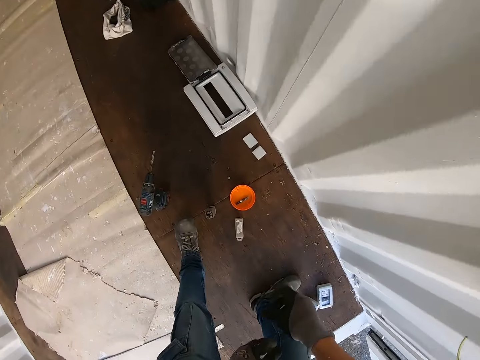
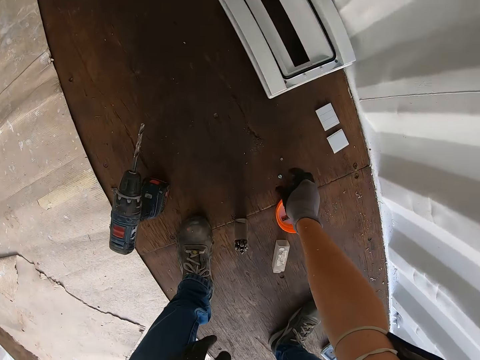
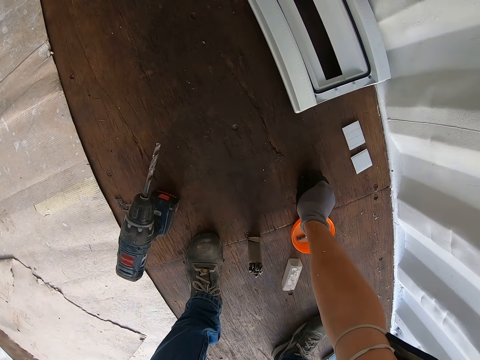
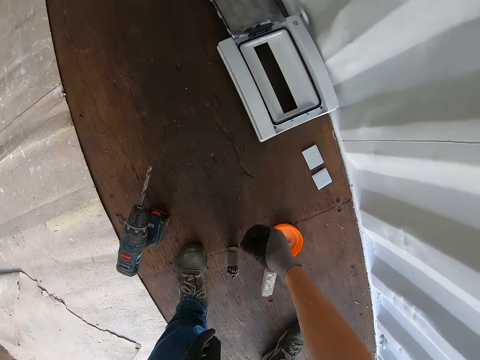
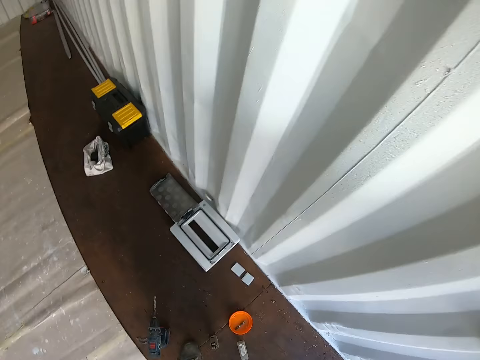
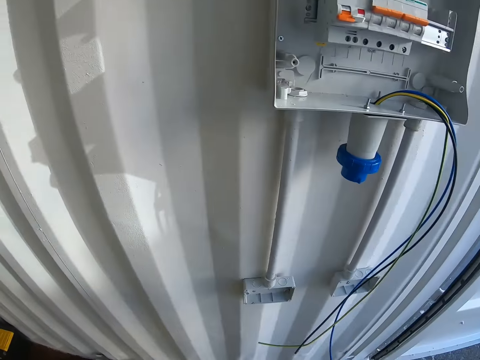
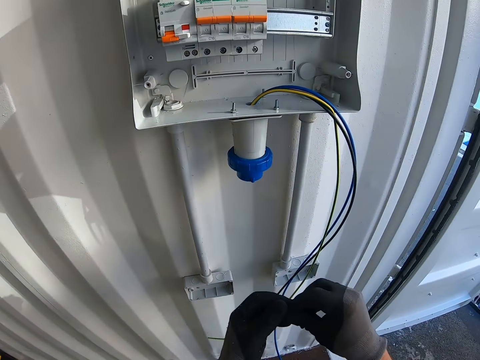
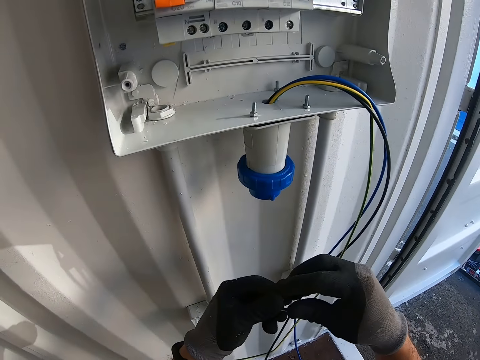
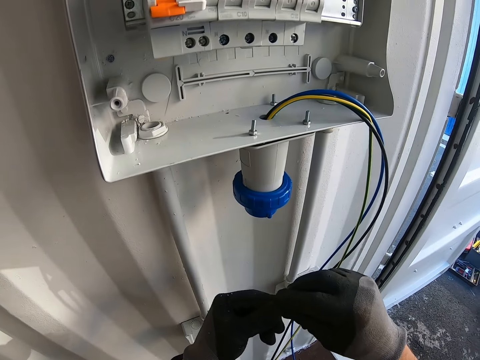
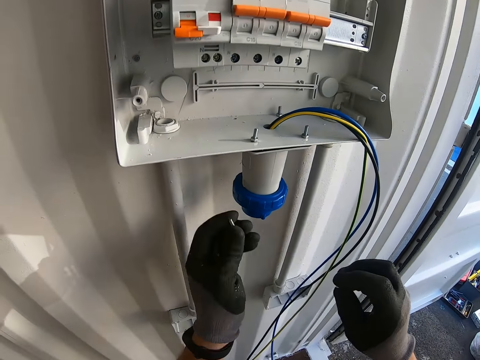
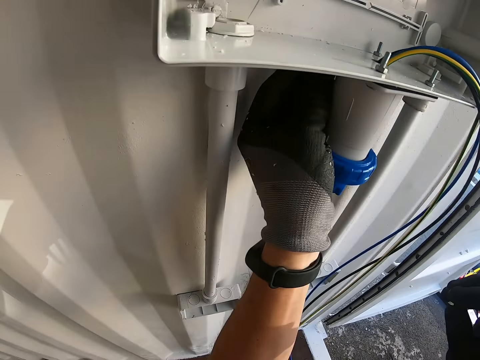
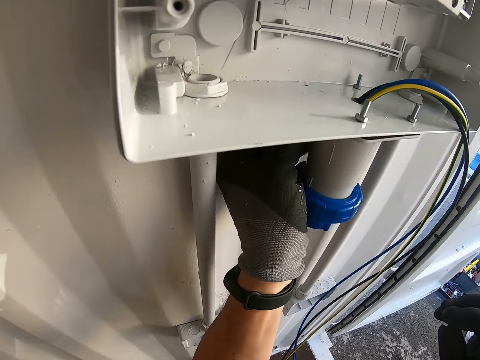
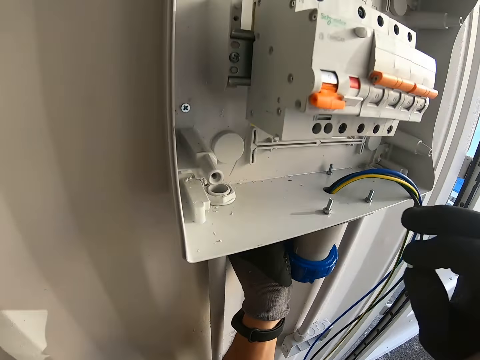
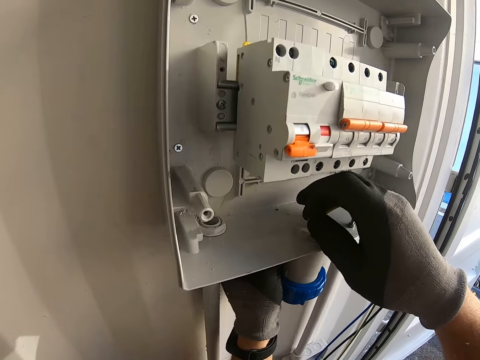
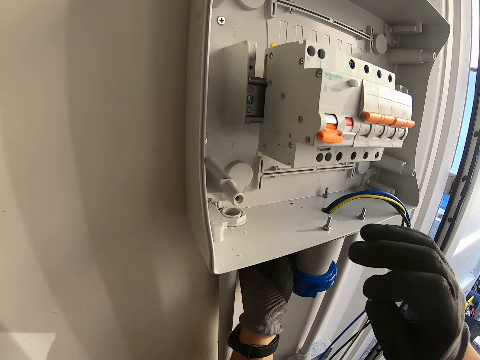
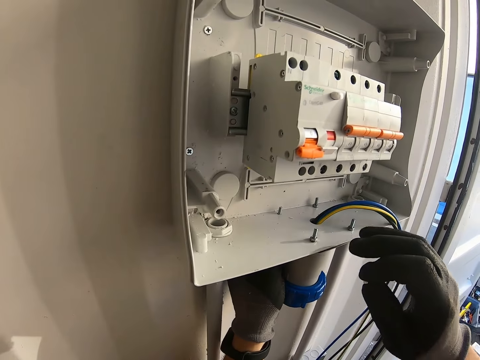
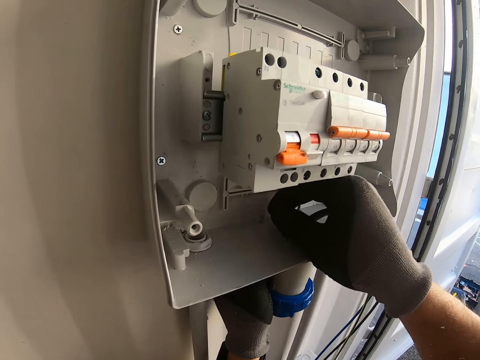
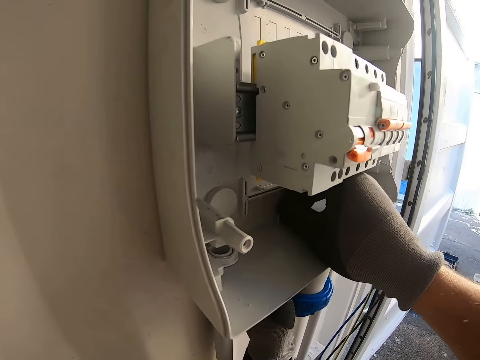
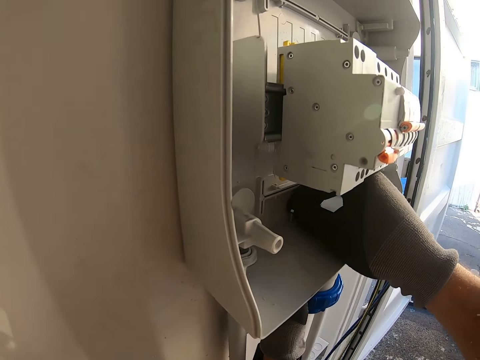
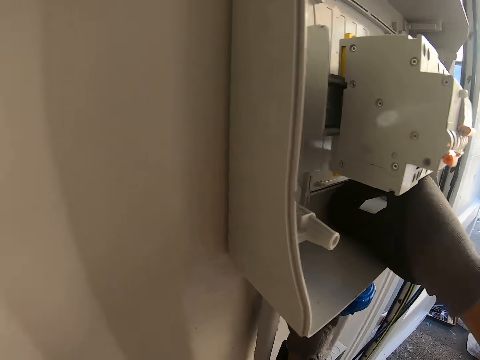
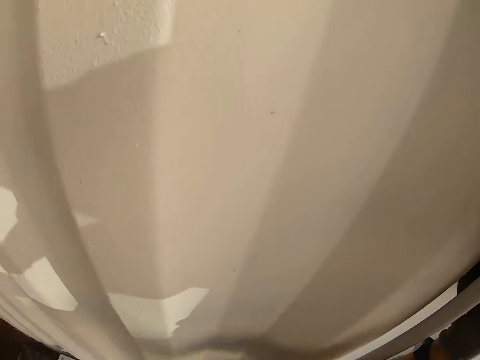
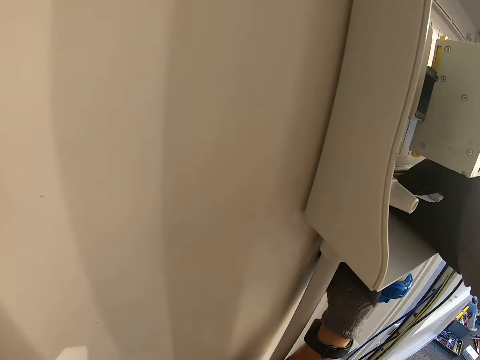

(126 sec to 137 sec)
The camera wearer picks ring nails from the floor. They fix the nail on the wall.

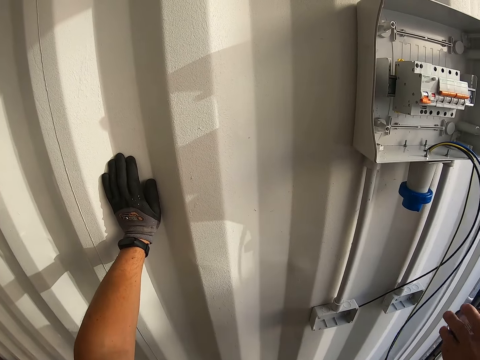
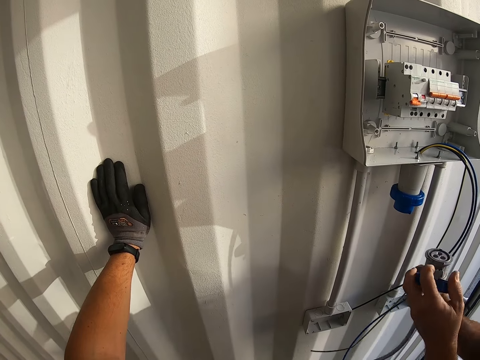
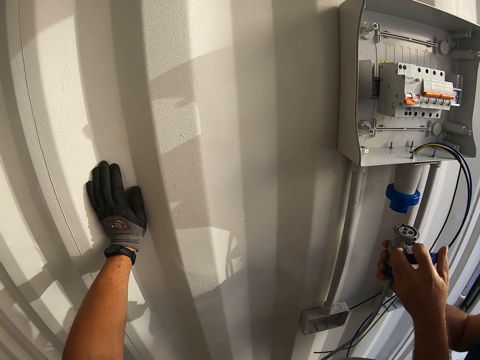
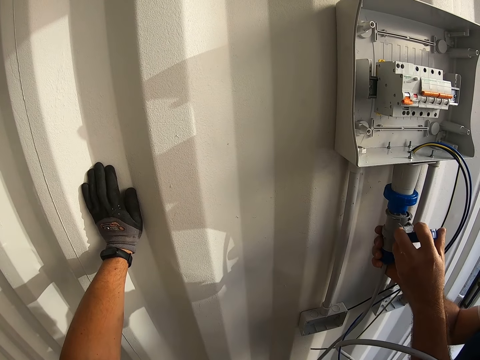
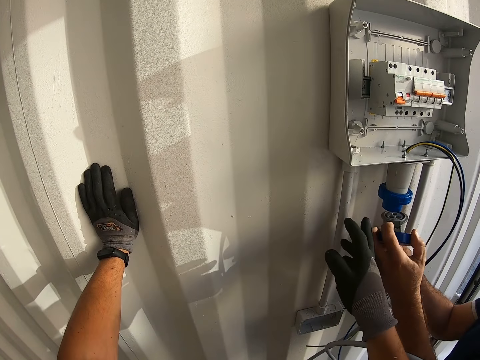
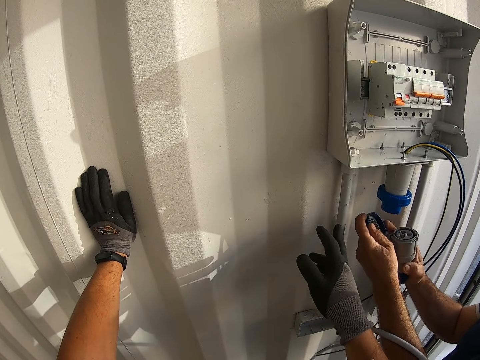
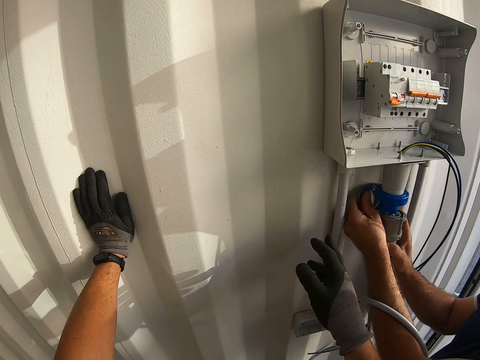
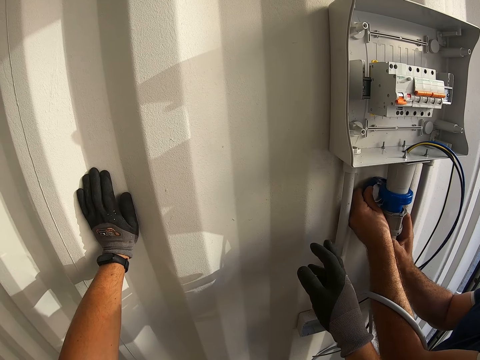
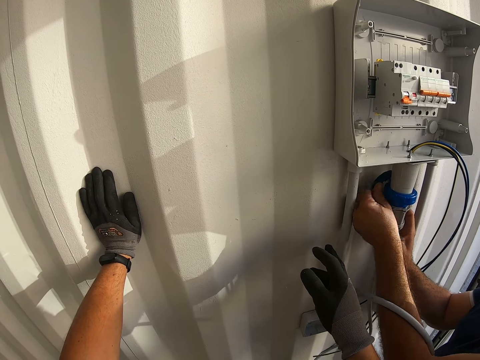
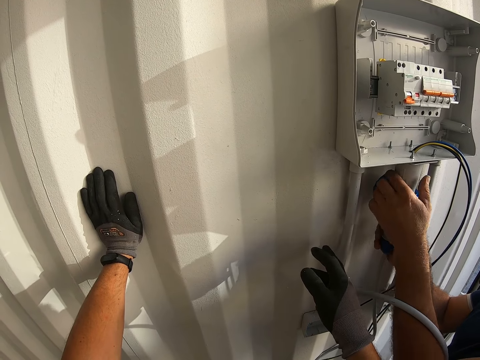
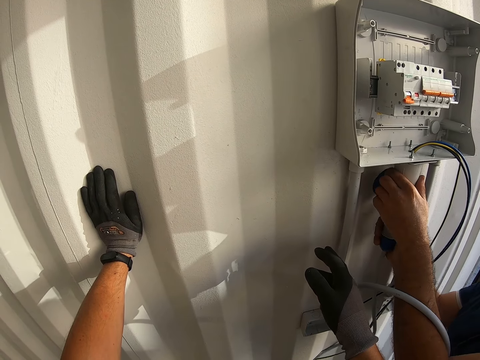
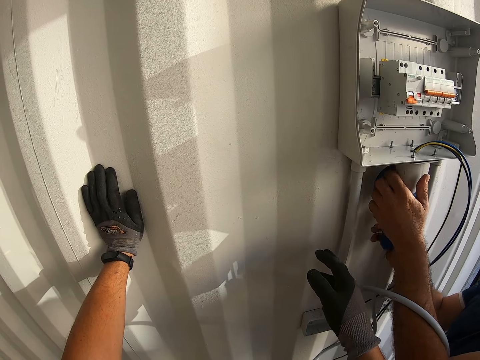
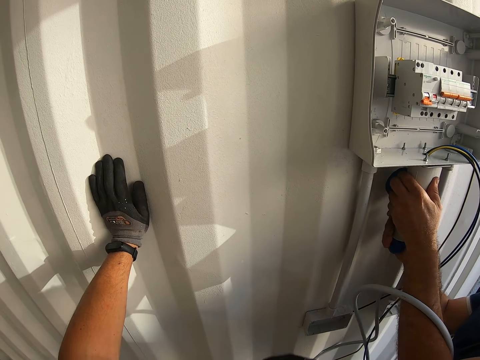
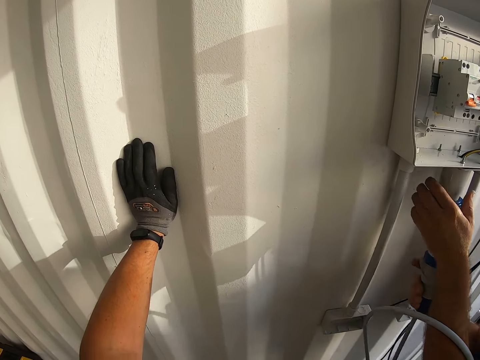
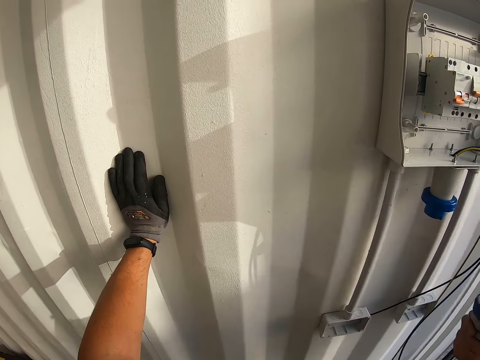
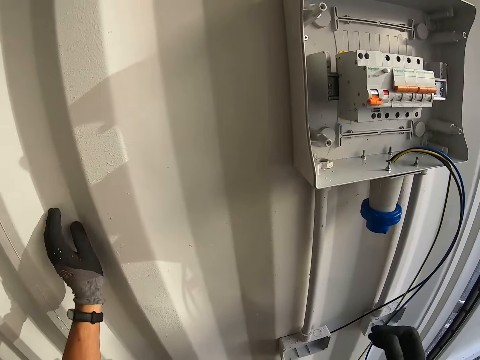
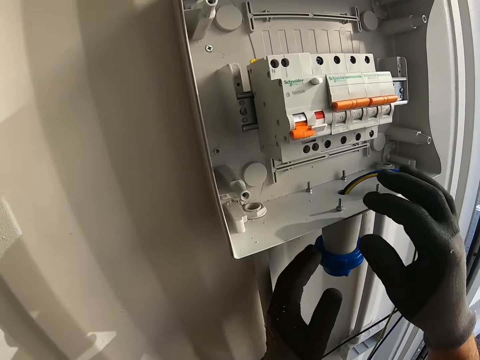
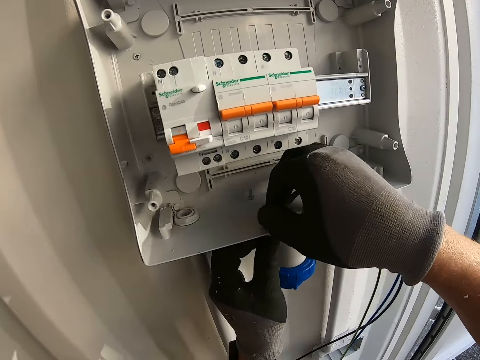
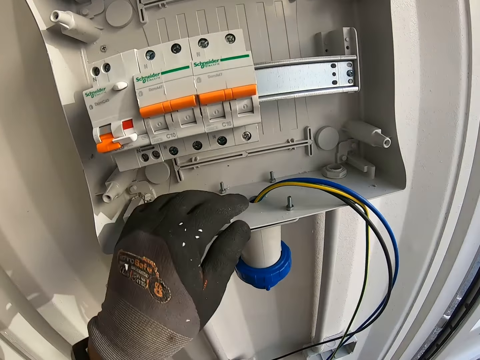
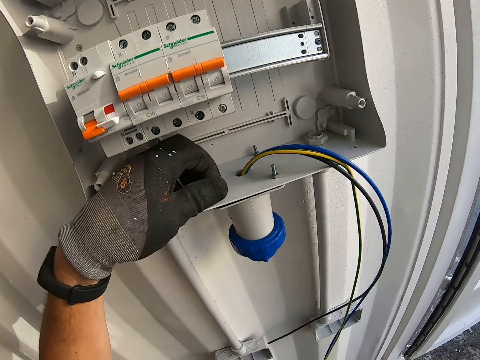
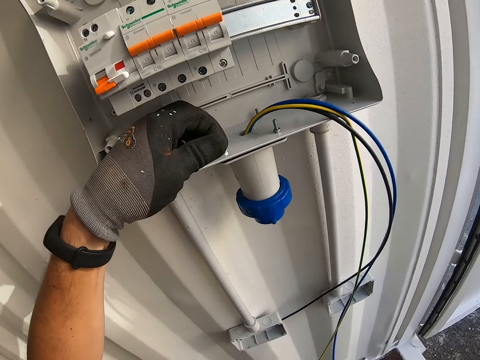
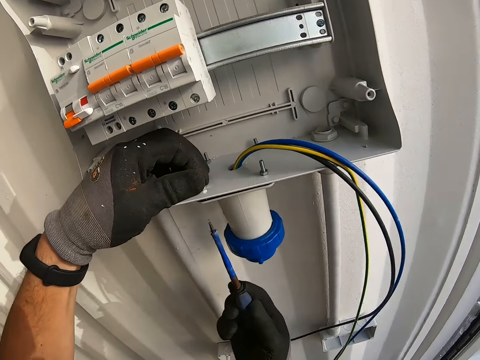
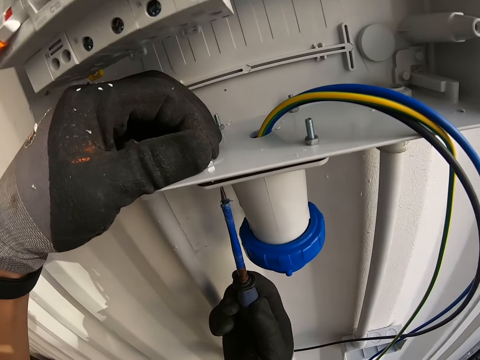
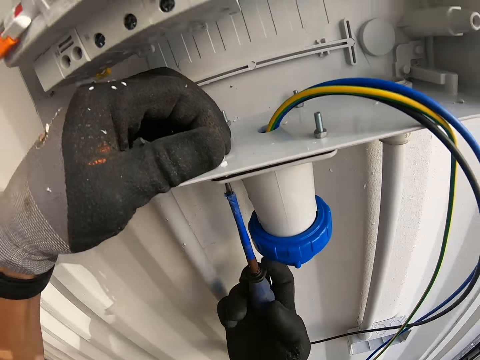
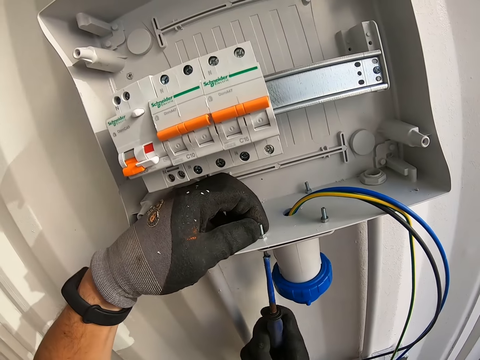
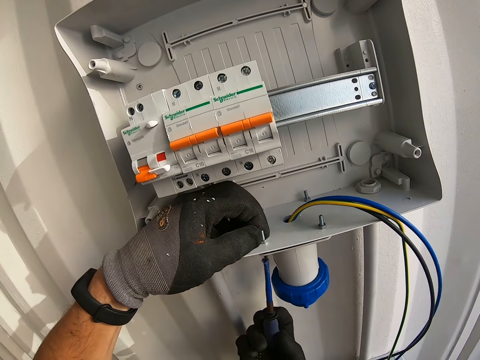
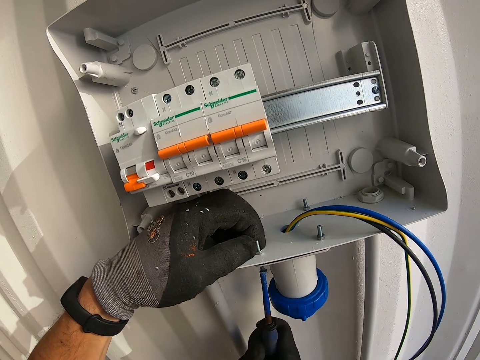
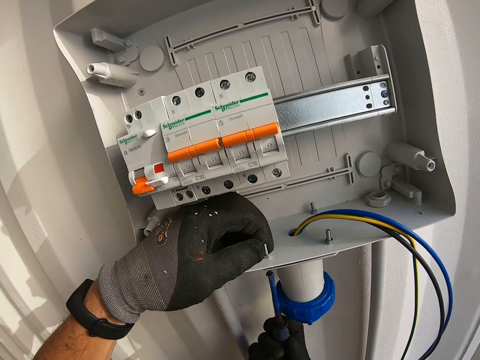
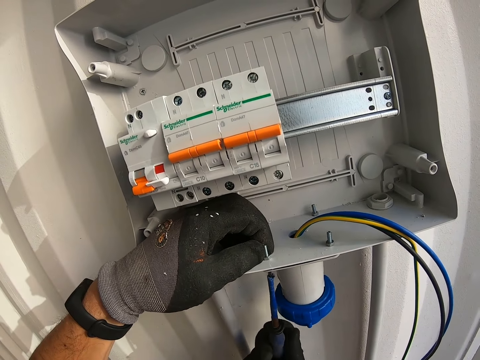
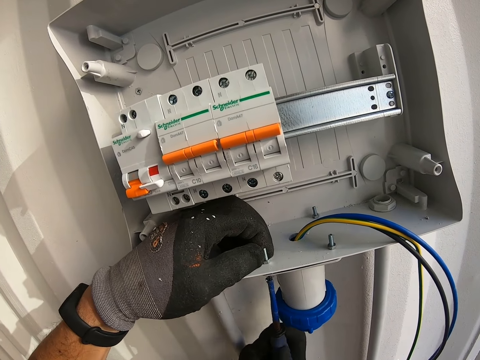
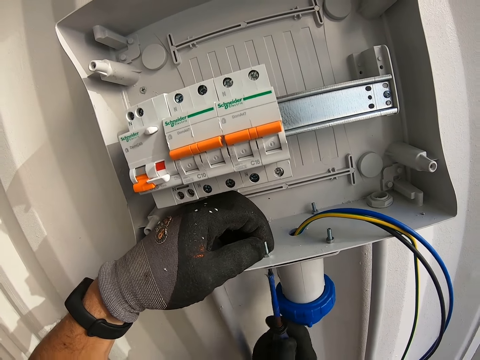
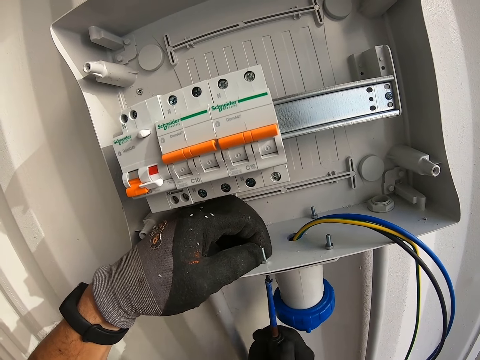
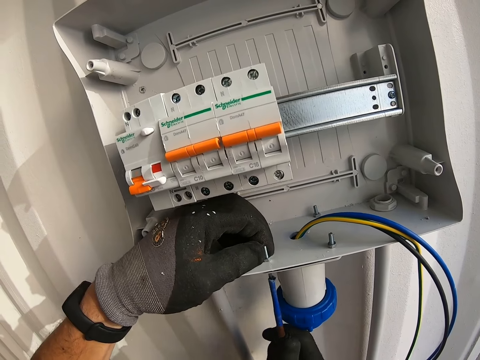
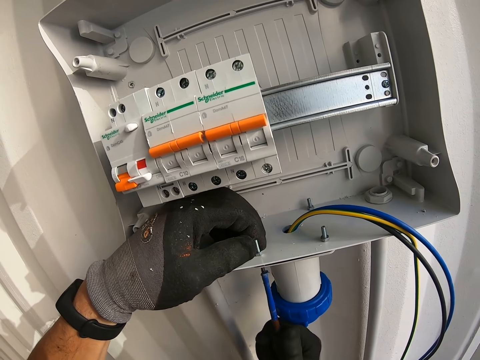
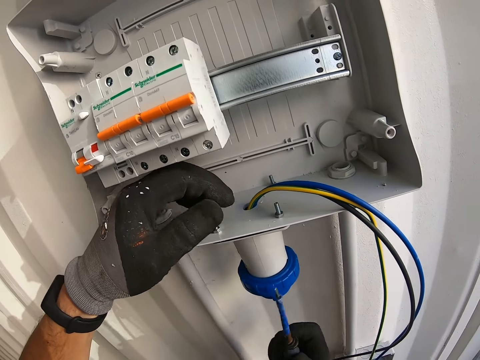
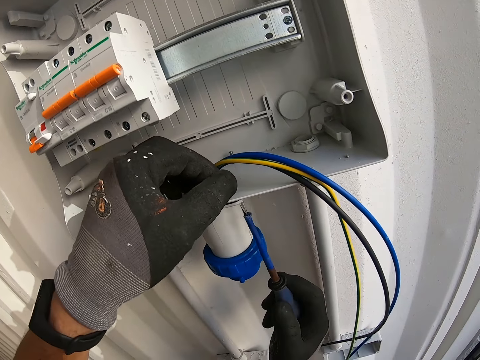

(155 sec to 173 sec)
The camera wearer fixes the wire on the wall. They connect something. They tighten the ring nail on the wall with a screwdriver.
